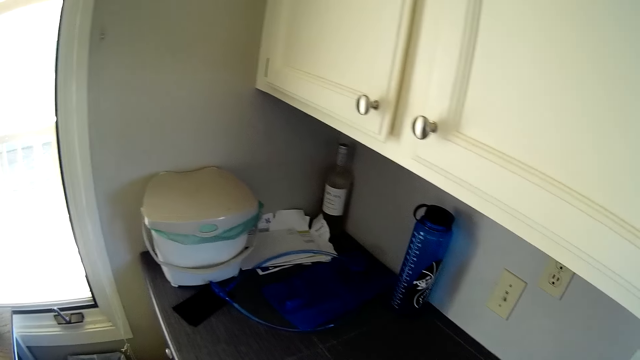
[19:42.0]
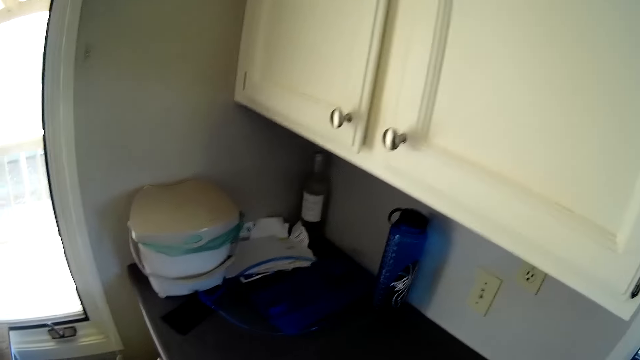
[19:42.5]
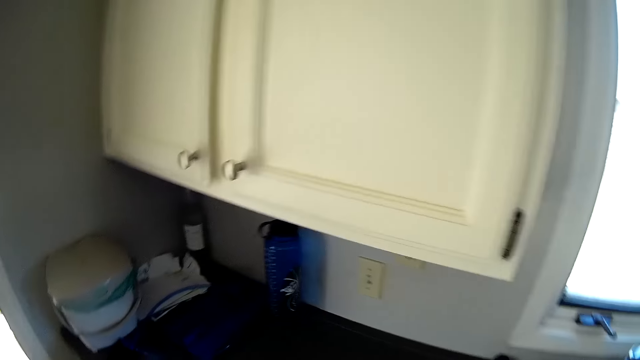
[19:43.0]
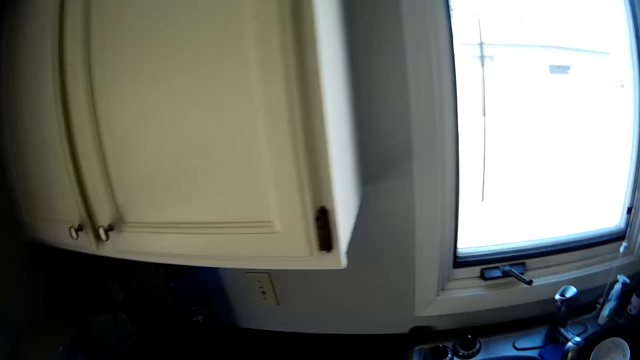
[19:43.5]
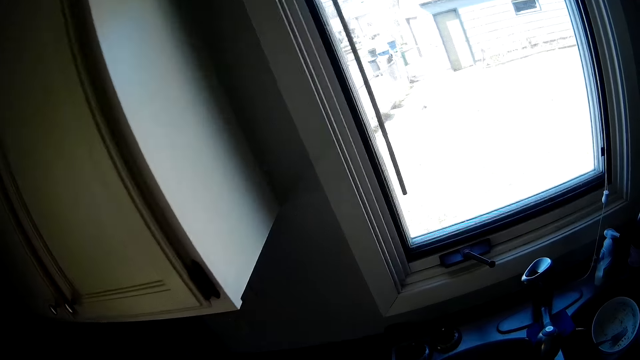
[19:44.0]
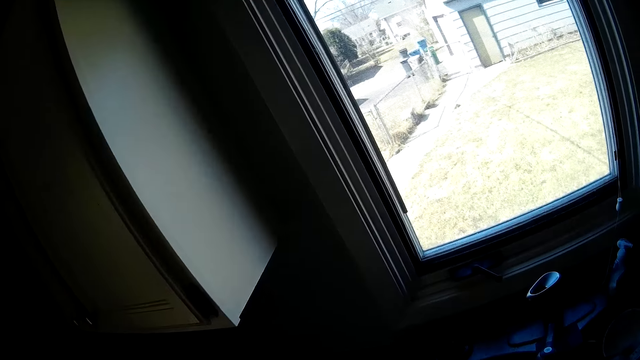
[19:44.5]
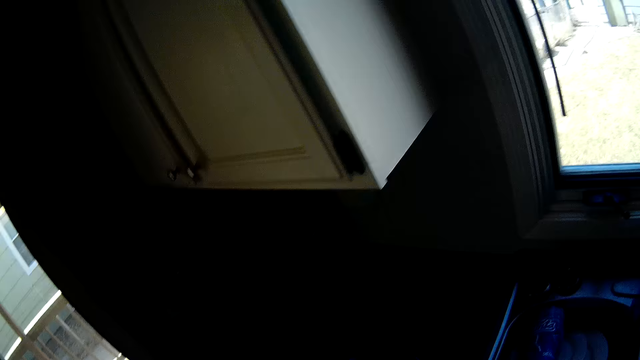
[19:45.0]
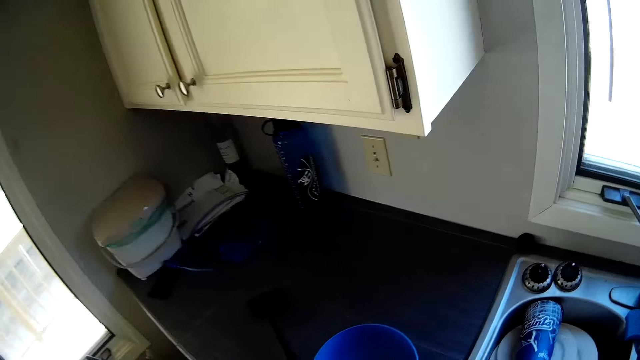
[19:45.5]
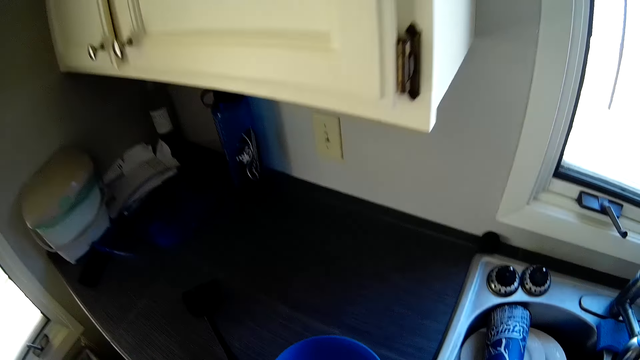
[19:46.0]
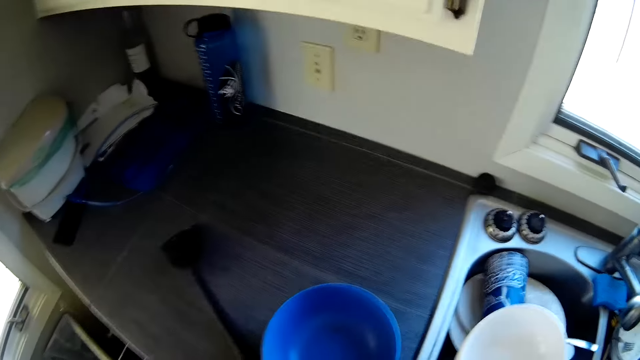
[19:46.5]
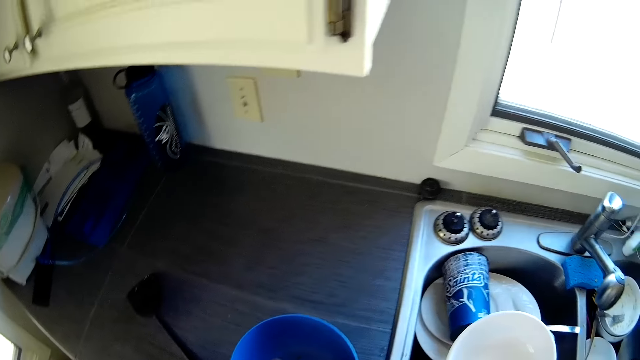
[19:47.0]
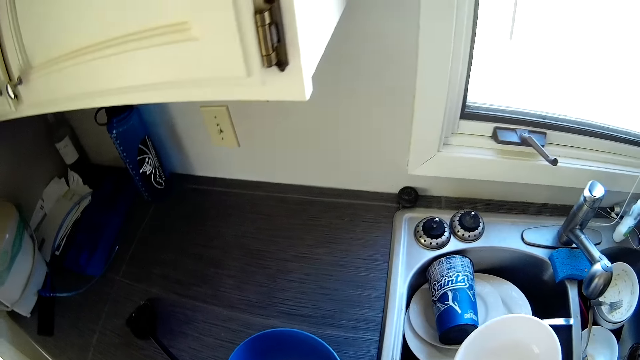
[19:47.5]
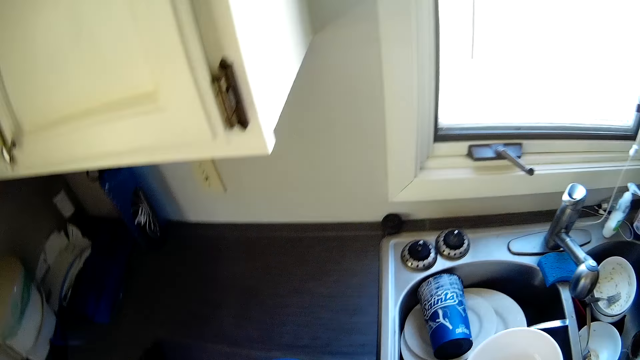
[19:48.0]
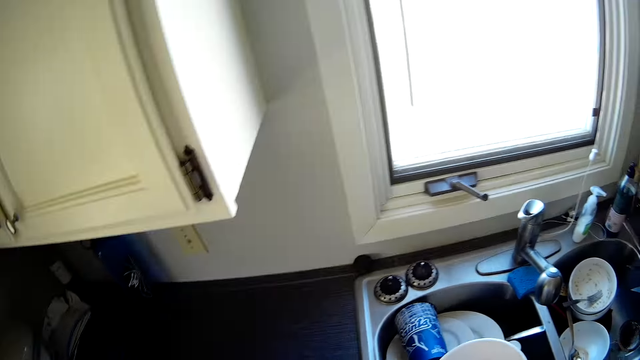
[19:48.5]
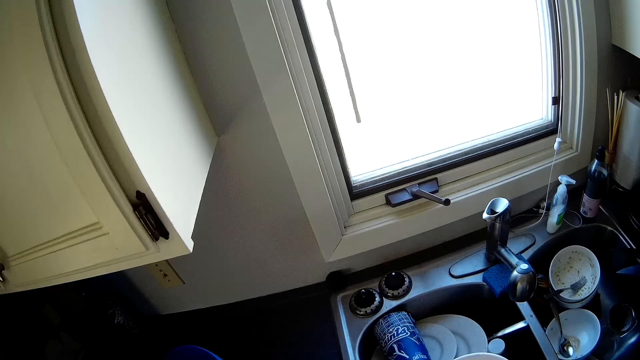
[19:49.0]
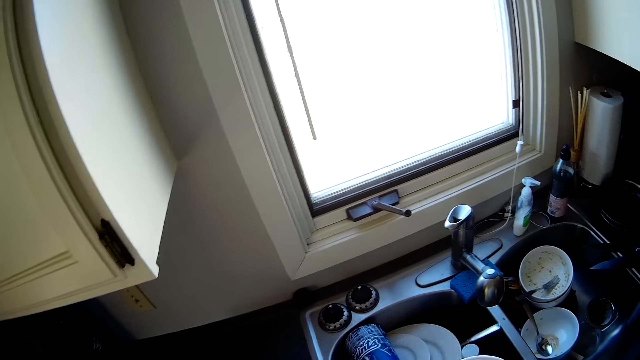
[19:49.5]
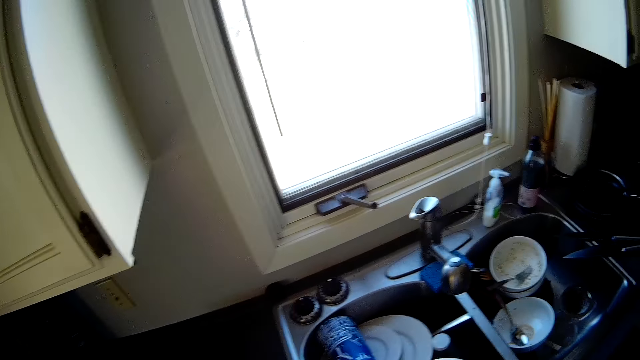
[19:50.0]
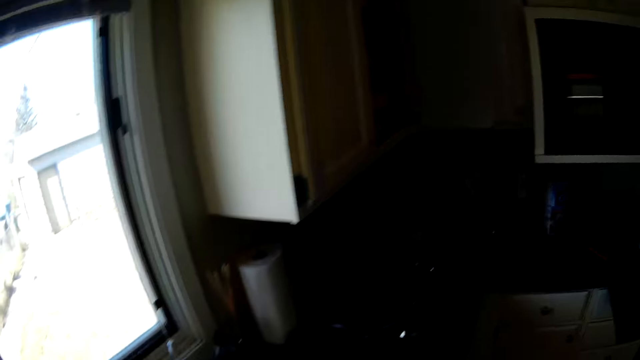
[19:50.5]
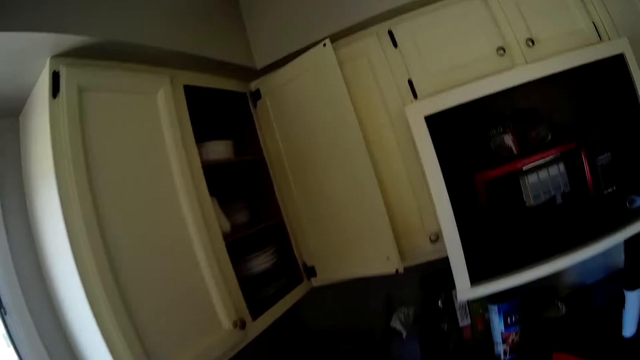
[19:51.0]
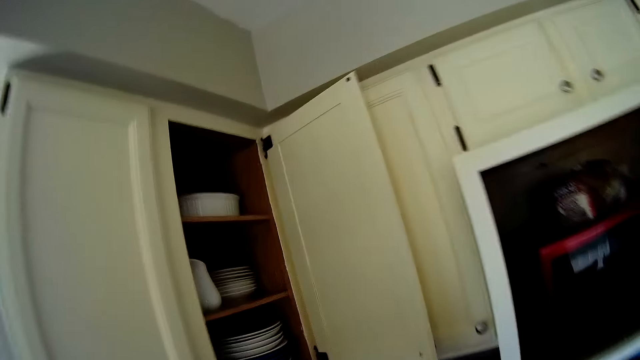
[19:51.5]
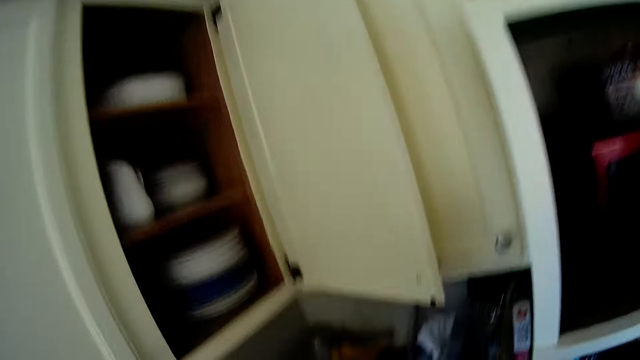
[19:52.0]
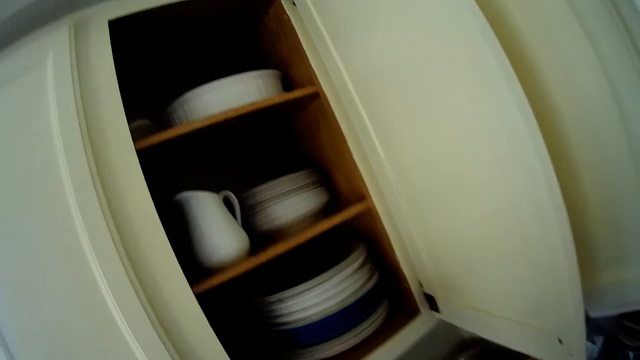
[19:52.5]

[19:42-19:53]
The camera wearer stares outside through the kitchen window. They stare around the kitchen. They move around the kitchen.

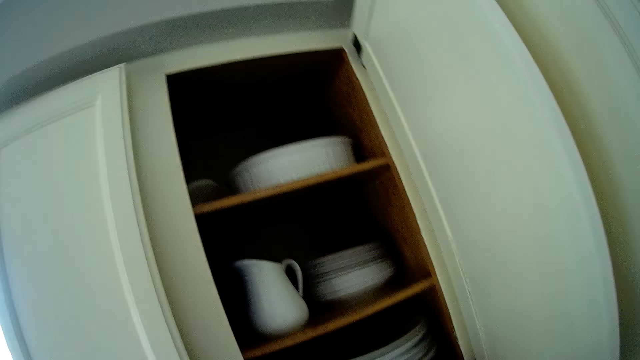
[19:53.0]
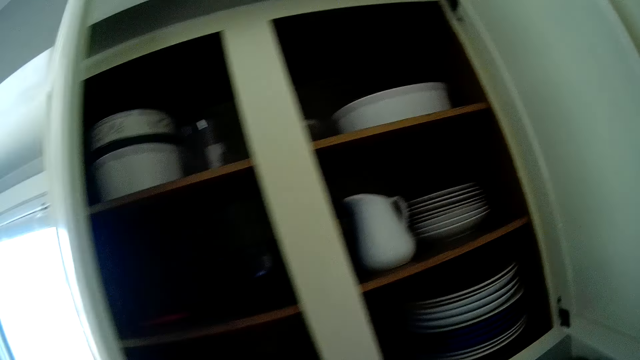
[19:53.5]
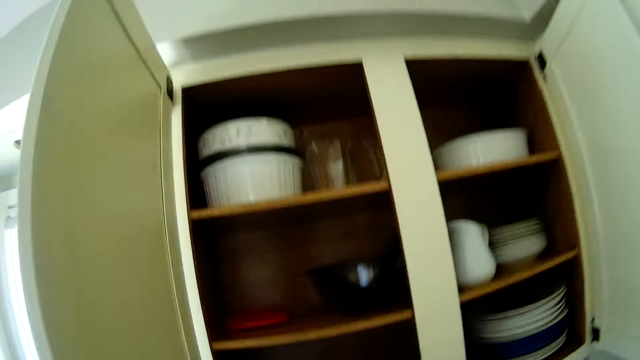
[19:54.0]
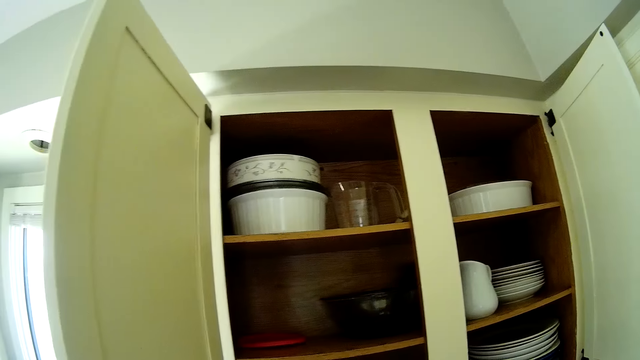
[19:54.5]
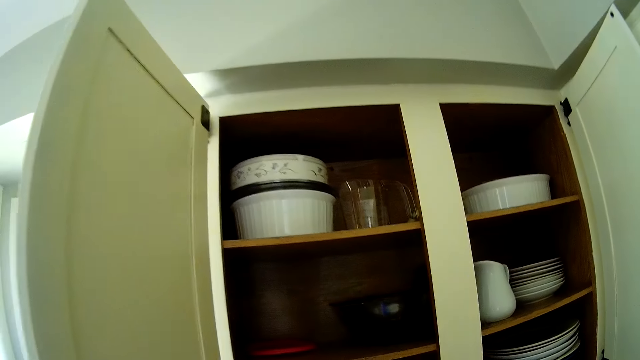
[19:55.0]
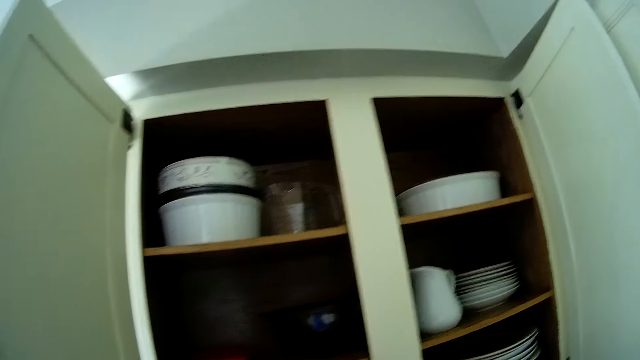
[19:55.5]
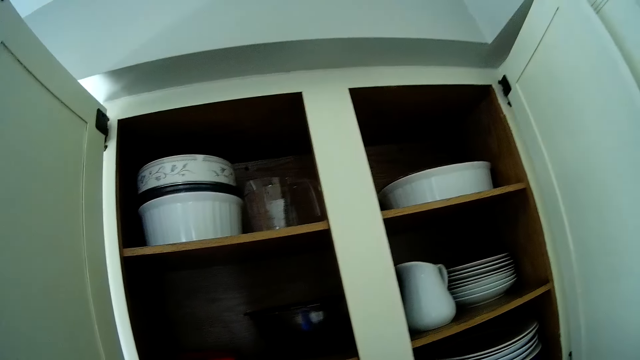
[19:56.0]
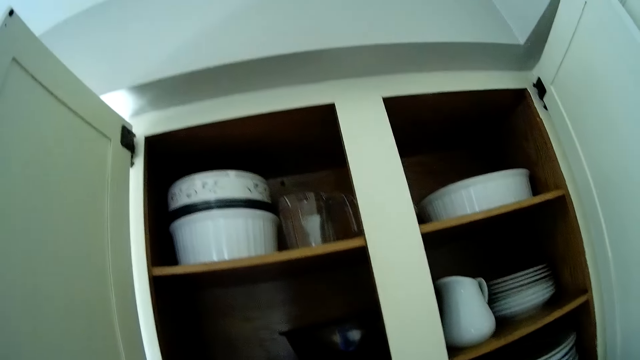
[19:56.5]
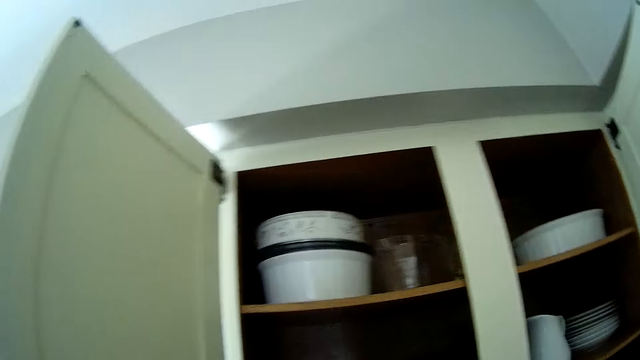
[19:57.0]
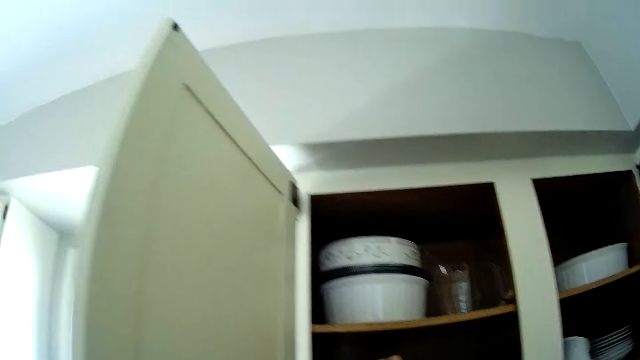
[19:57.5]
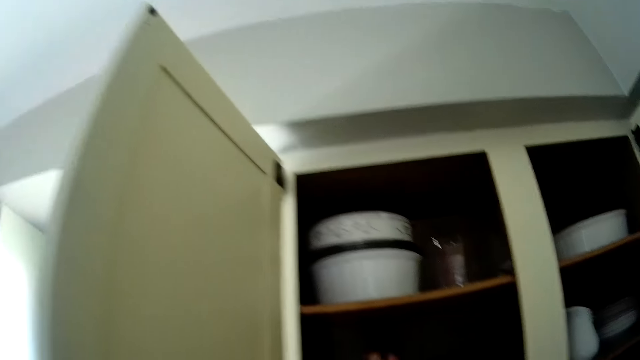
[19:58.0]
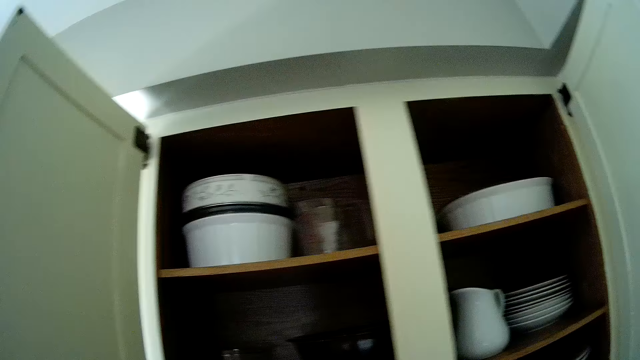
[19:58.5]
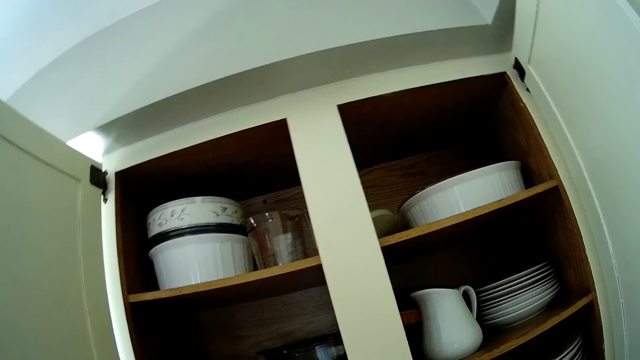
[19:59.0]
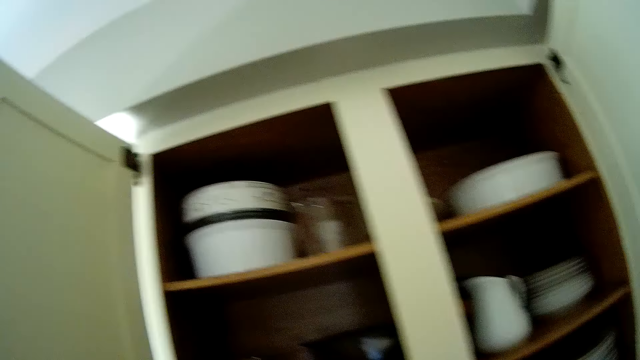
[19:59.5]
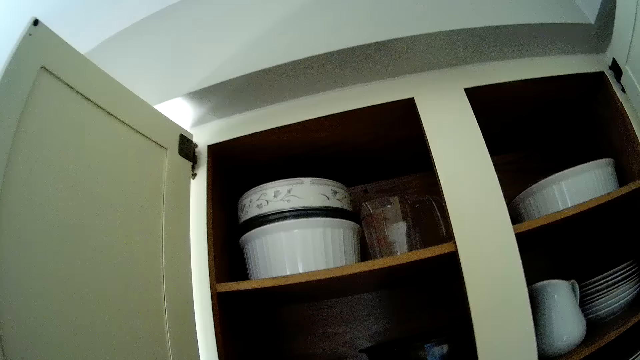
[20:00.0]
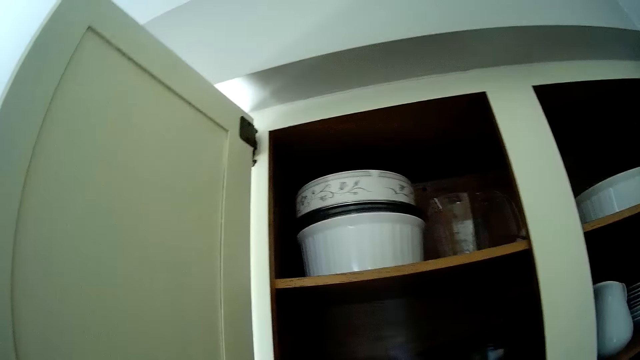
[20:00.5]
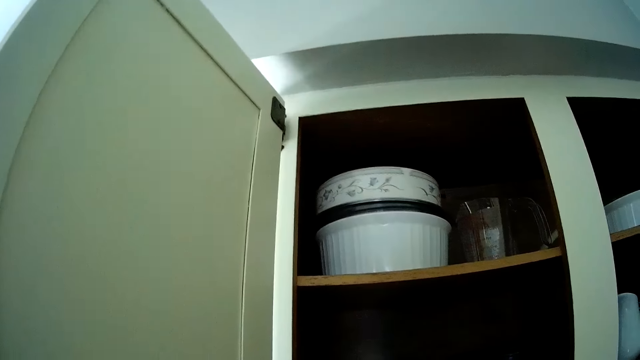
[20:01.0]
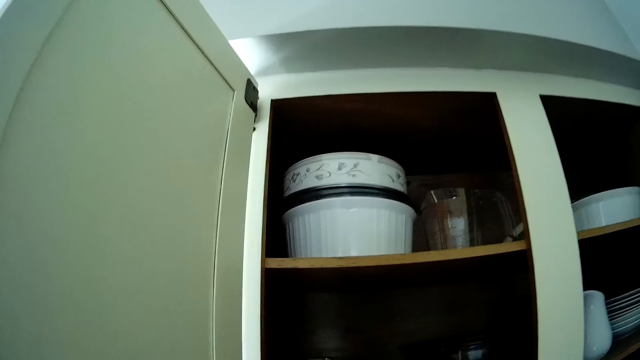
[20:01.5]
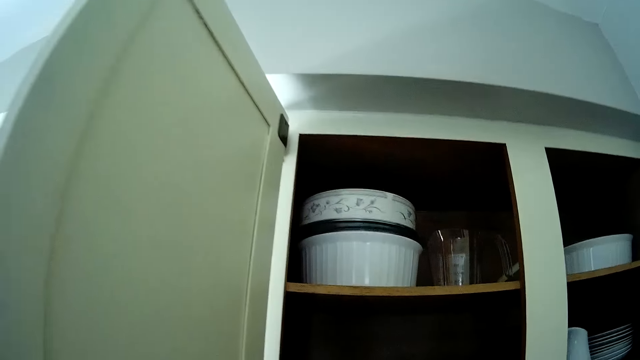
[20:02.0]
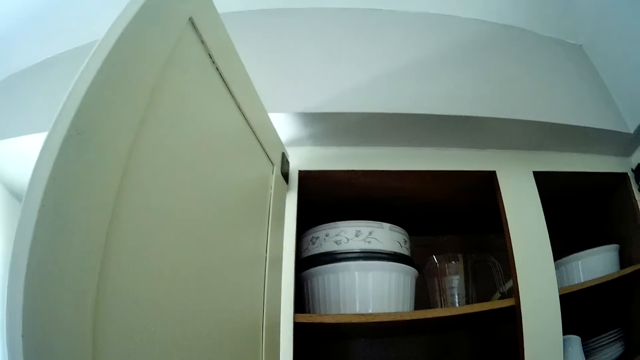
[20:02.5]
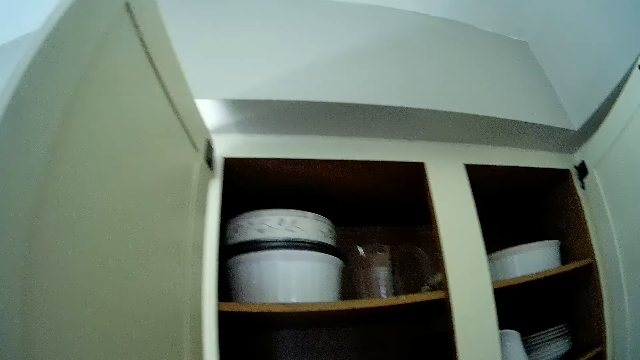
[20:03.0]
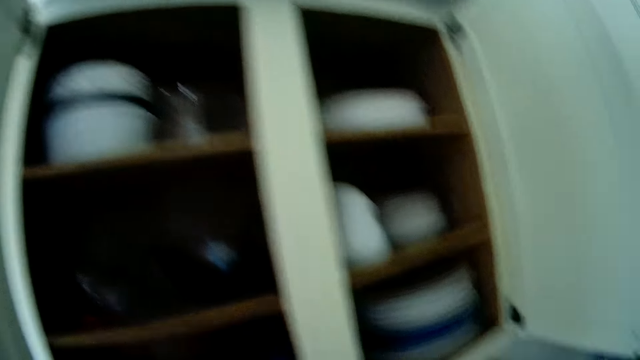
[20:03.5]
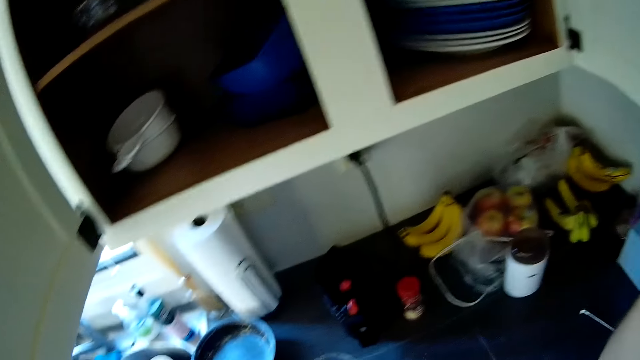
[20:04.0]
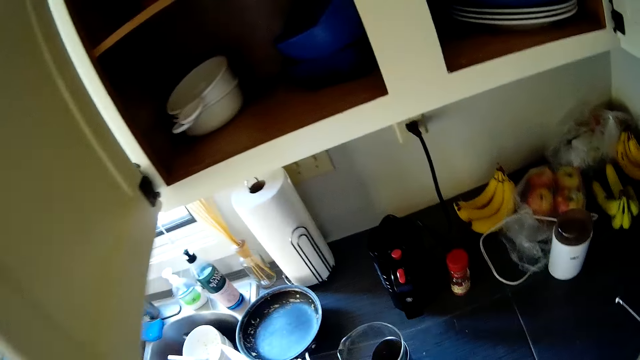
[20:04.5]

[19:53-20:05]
The camera wearer opens another kitchen cabinet with his left hand. He stares inside the kitchen cabinet.
